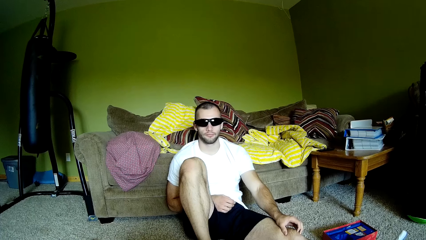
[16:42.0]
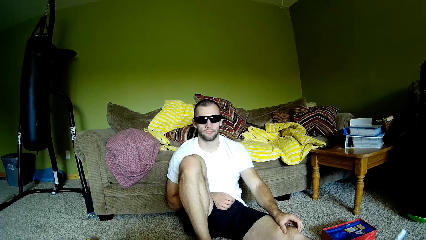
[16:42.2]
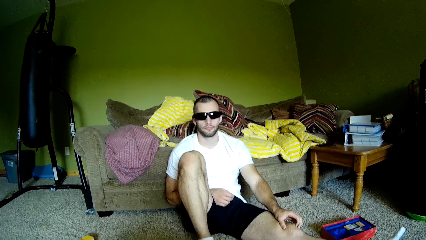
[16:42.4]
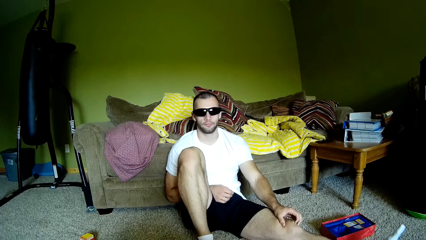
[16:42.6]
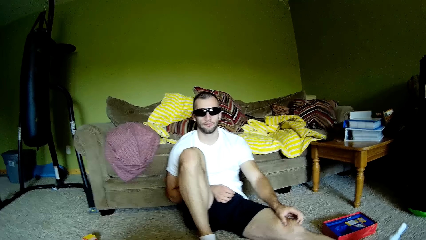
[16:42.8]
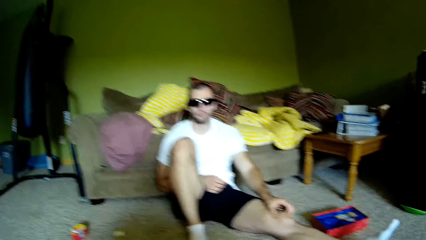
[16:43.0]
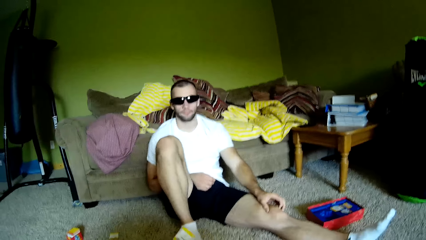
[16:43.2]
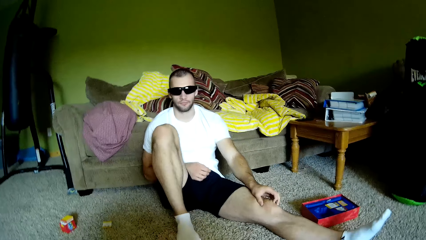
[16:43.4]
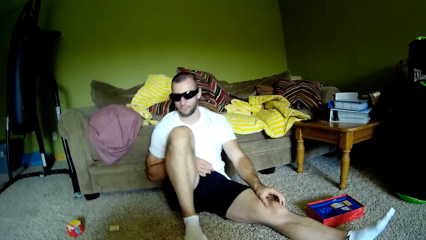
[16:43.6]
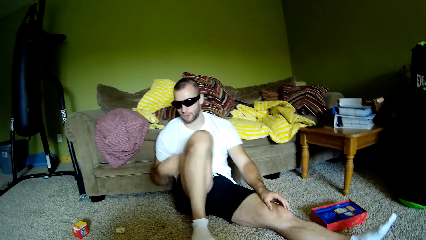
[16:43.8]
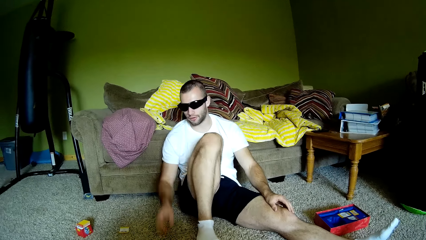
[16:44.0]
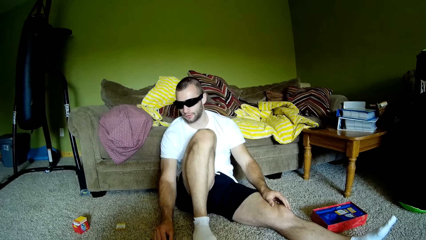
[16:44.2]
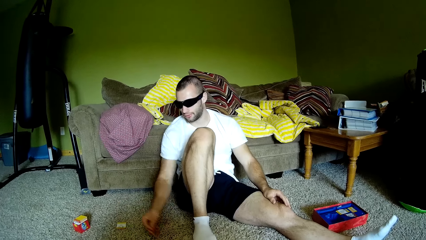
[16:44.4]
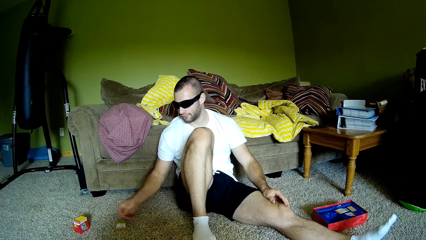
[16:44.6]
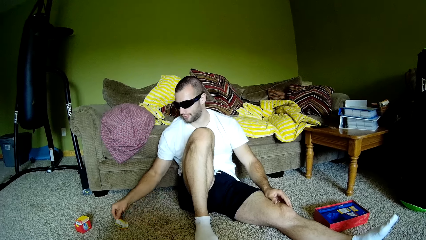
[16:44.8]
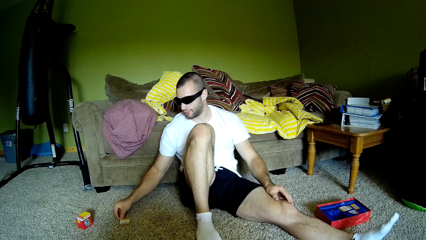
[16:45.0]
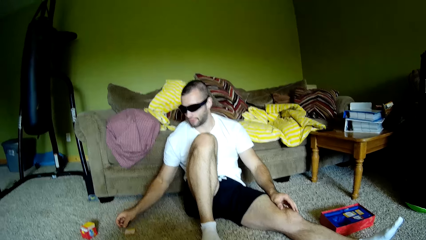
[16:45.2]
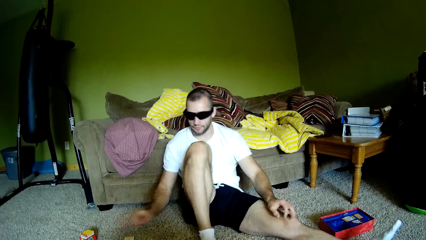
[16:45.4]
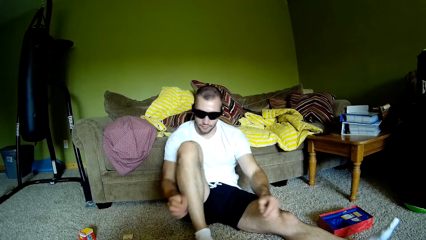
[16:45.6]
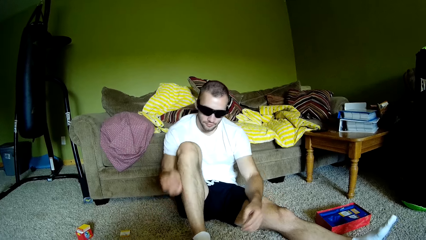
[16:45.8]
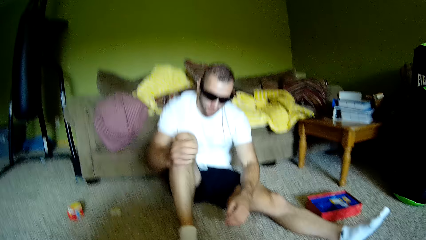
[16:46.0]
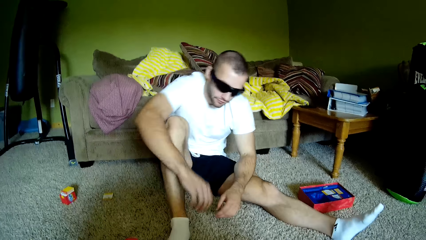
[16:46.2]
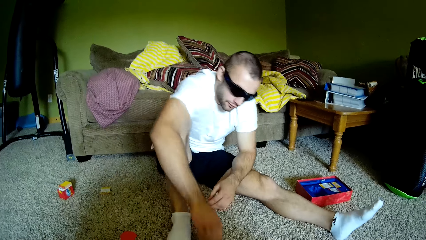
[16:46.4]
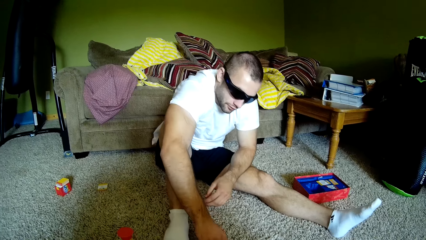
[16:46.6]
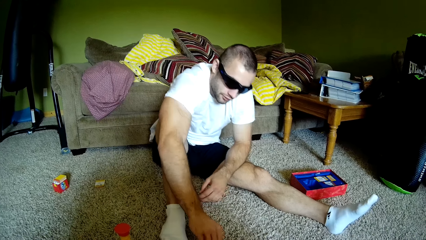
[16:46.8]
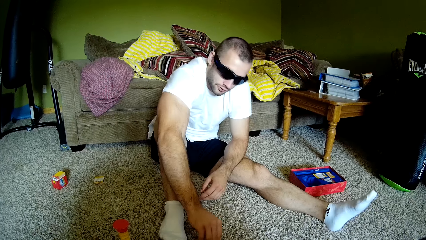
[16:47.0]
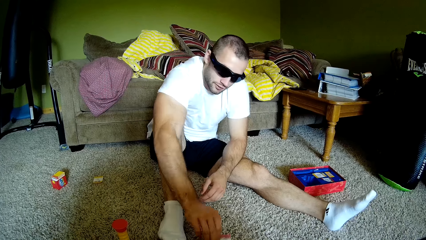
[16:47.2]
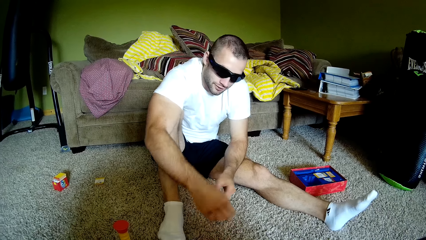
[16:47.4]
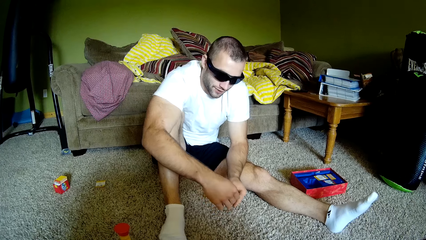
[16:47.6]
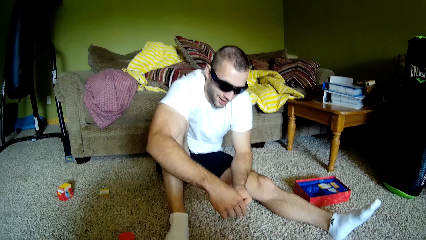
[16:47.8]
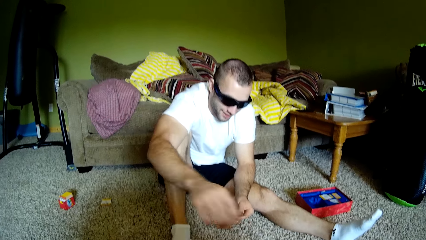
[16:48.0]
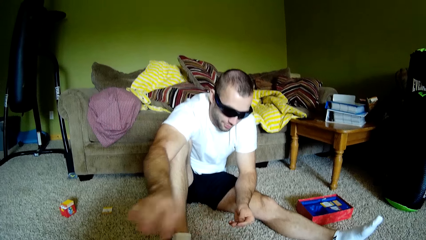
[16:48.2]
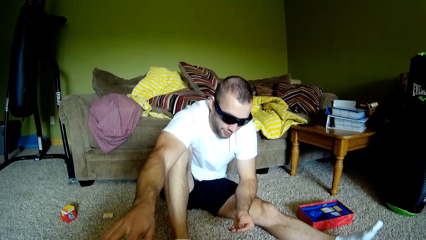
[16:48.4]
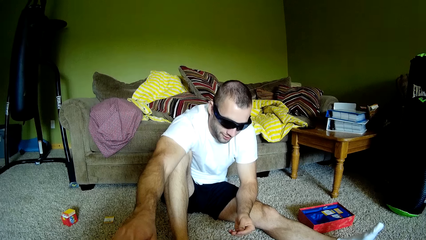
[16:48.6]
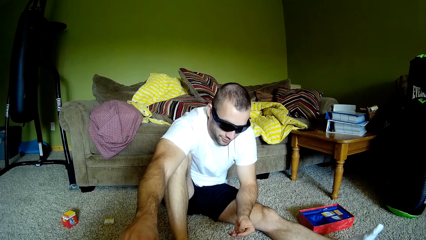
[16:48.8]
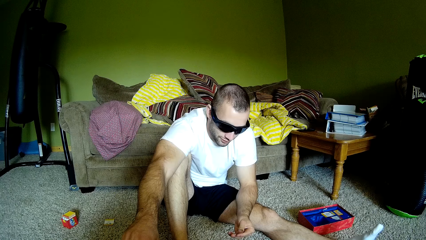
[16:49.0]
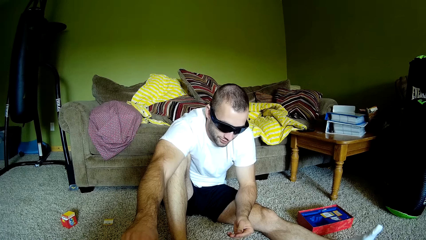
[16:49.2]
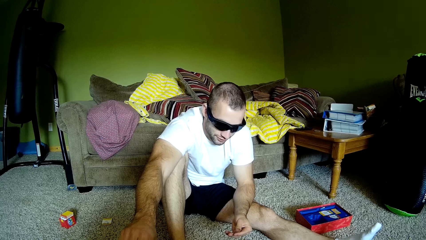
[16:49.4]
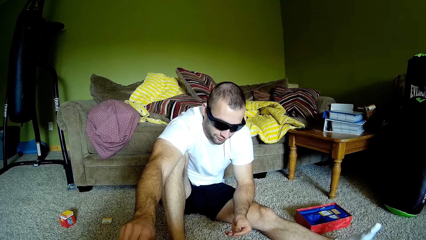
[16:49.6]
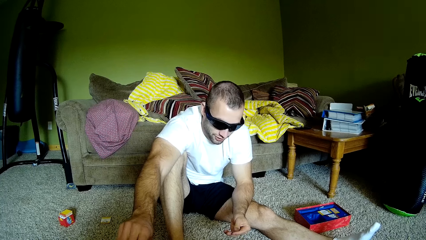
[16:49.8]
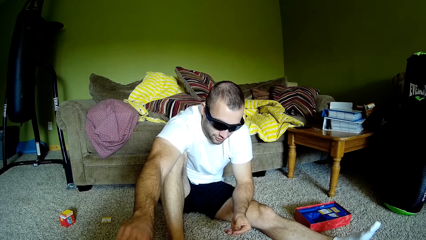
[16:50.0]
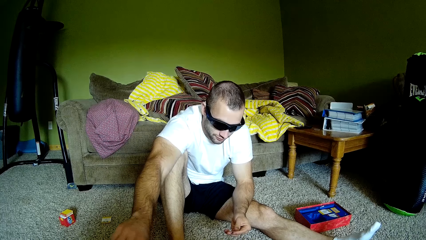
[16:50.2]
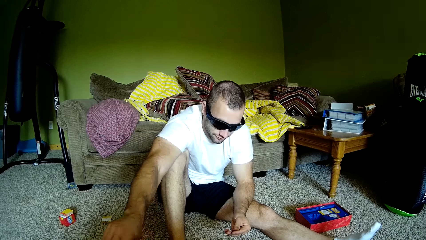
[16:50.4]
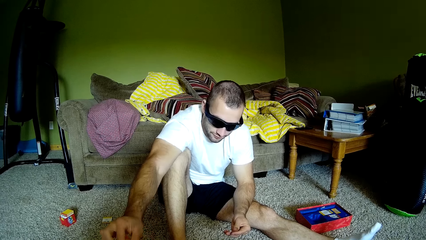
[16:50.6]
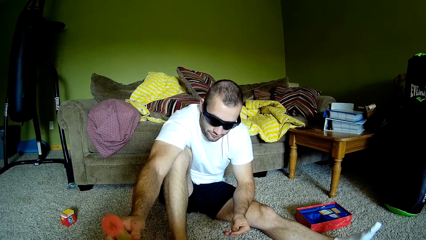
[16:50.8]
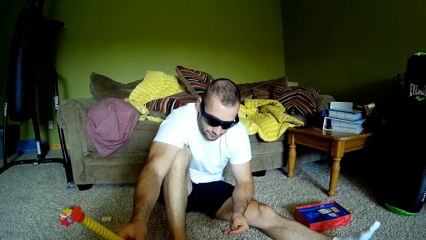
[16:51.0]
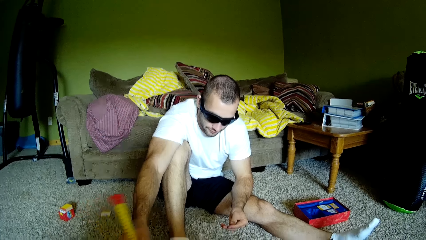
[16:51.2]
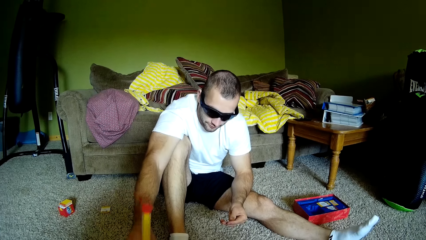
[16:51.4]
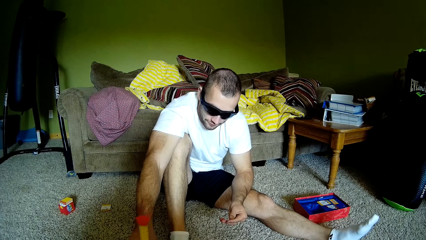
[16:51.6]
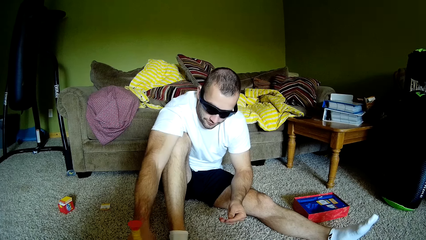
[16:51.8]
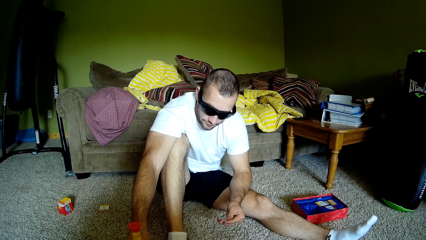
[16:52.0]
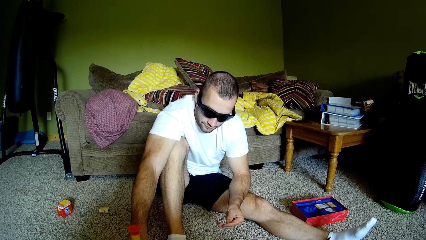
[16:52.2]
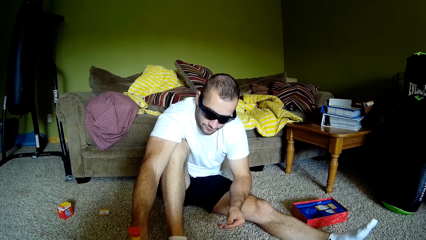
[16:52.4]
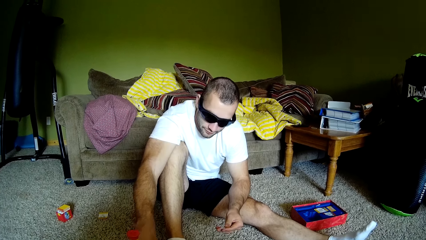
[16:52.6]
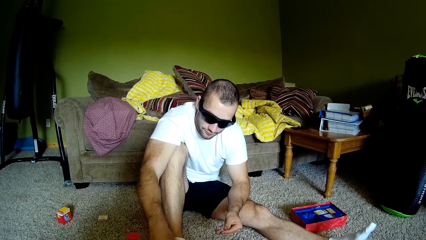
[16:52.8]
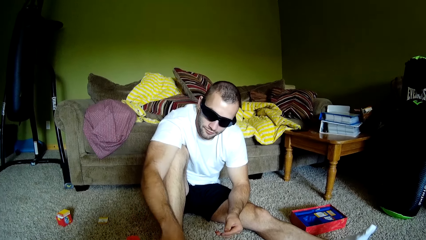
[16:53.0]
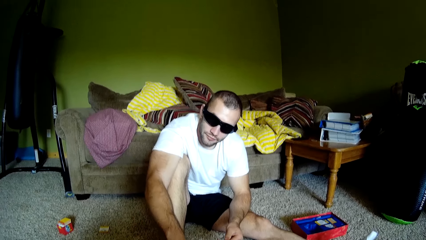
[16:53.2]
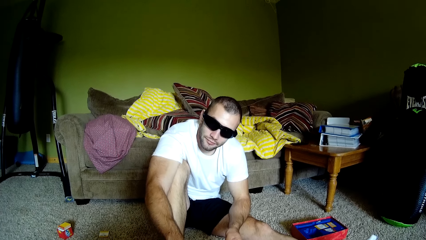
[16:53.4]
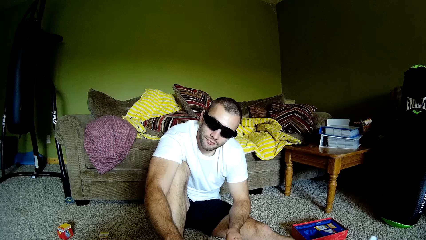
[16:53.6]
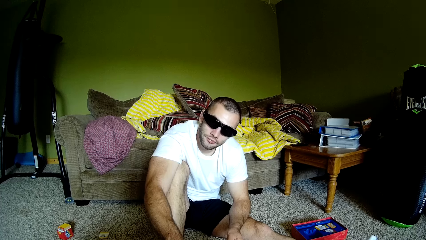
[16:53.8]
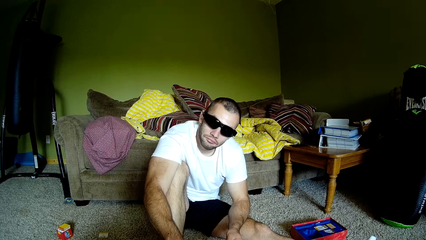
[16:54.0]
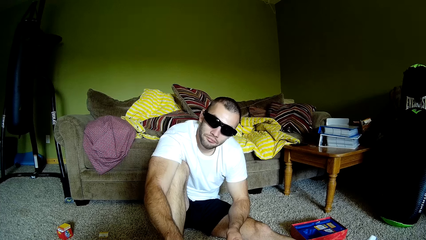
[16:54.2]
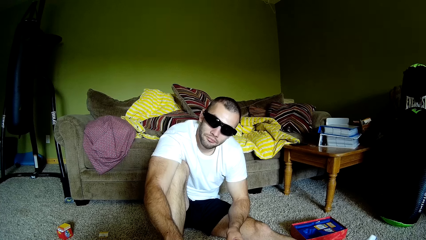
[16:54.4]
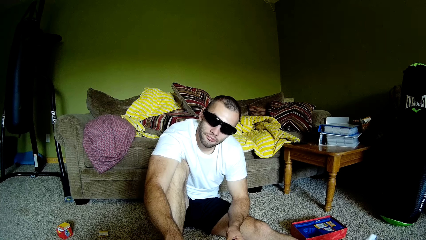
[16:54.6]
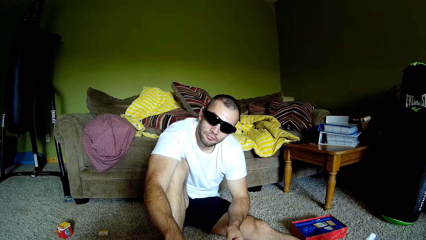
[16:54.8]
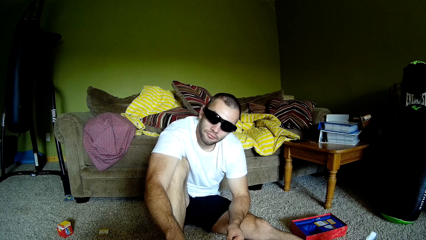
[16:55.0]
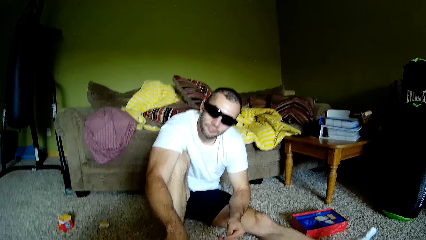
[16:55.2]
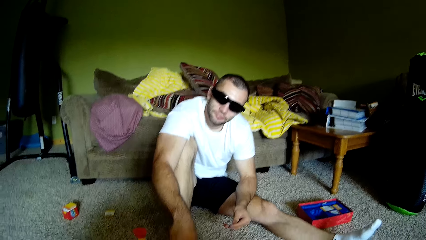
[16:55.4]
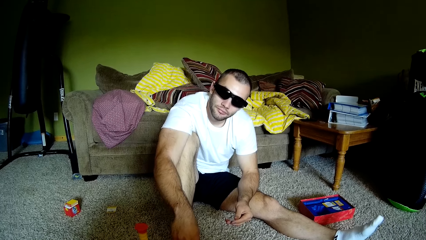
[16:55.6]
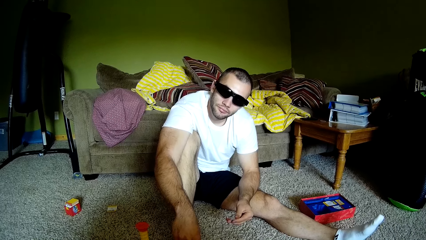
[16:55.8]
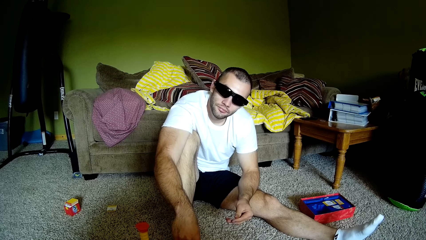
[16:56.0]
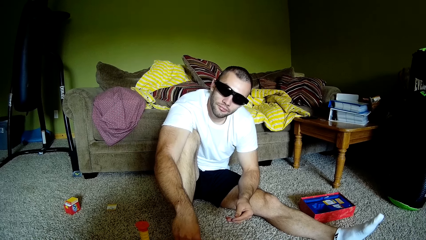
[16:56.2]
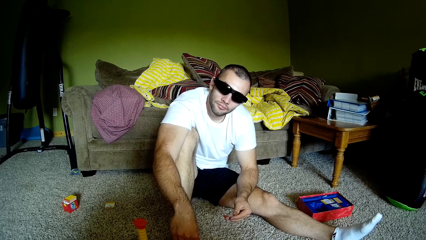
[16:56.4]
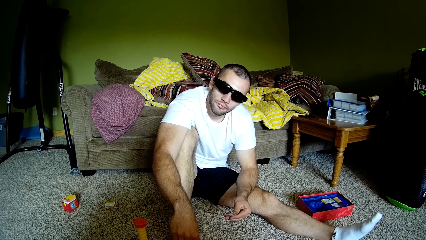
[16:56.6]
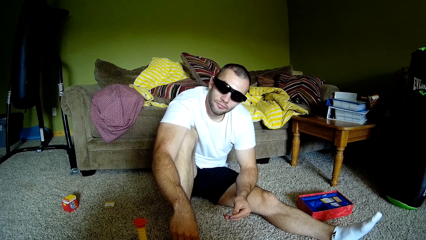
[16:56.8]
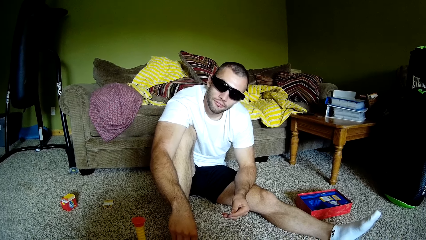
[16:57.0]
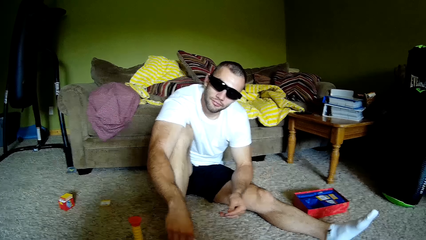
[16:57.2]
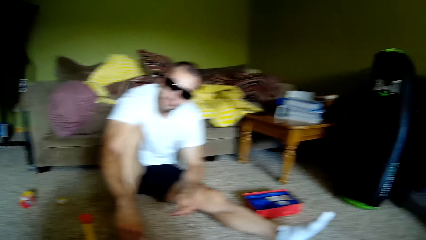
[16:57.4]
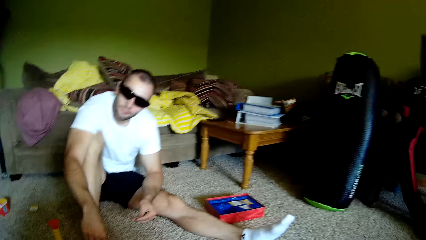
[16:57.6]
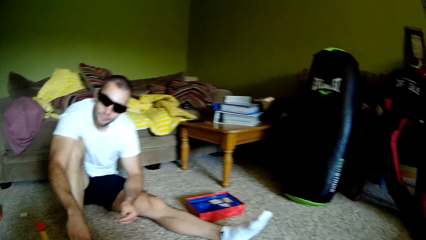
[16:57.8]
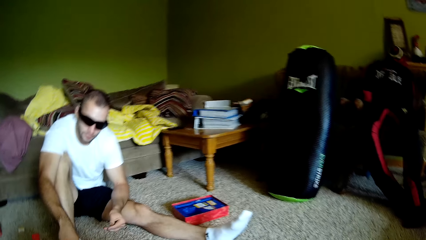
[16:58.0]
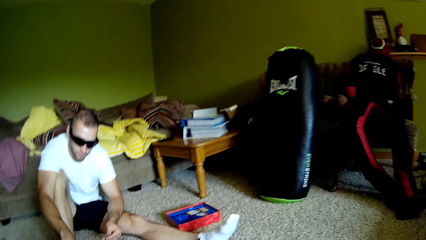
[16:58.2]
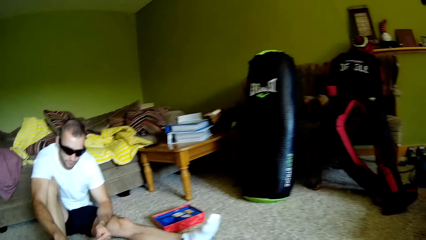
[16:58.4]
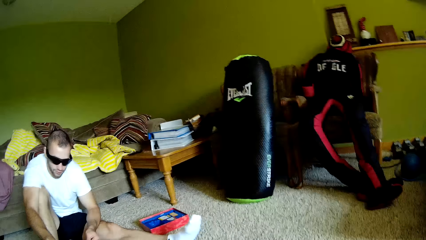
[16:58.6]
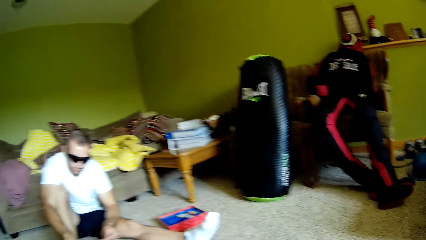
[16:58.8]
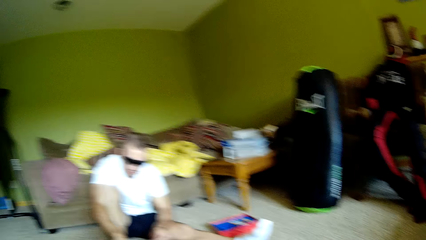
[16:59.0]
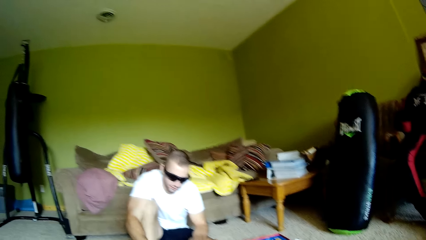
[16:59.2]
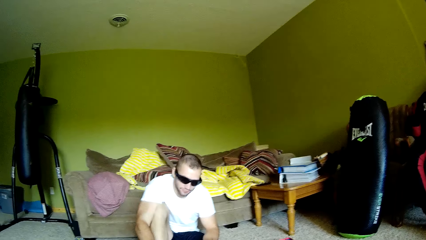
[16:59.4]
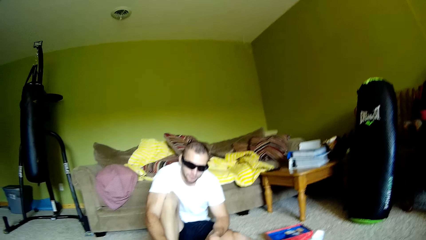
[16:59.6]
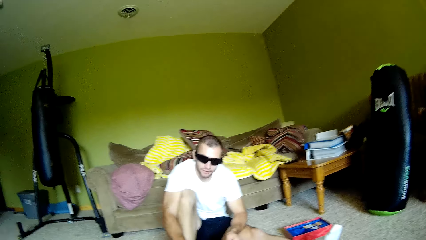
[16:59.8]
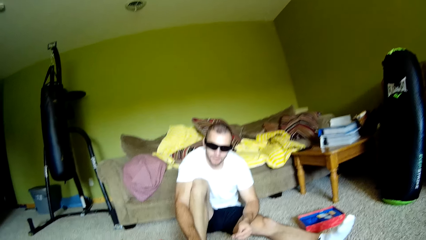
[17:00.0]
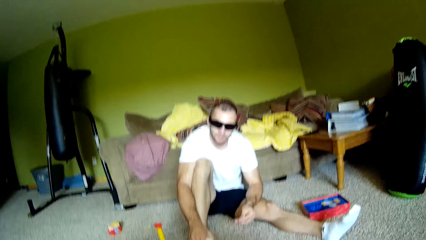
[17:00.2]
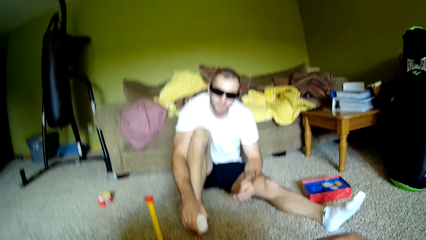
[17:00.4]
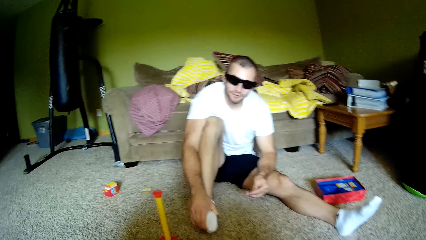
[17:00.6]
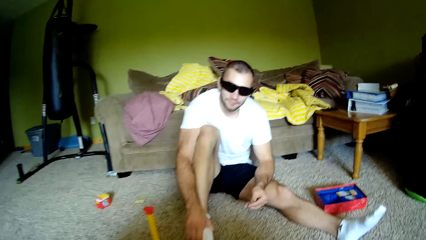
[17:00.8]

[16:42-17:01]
The camera wearer throws a card towards a man. The man picks up a card and turns a toy around. The camera wearer looks at the man. They look around.
